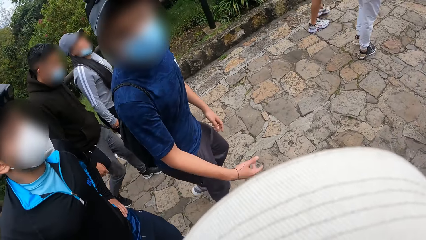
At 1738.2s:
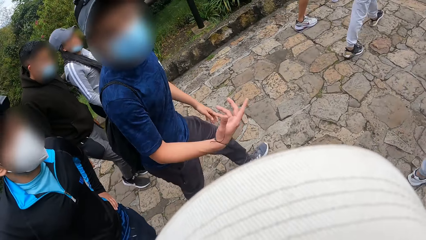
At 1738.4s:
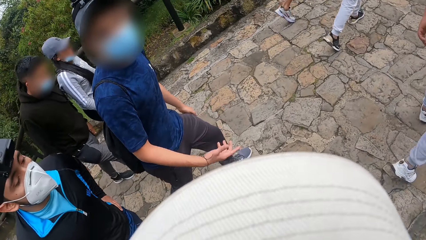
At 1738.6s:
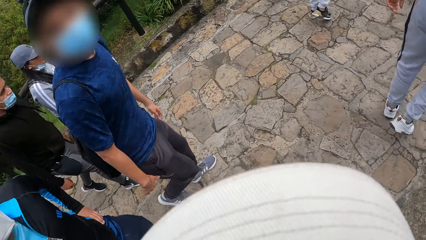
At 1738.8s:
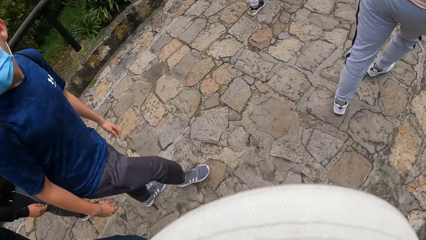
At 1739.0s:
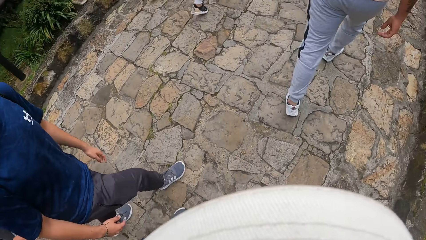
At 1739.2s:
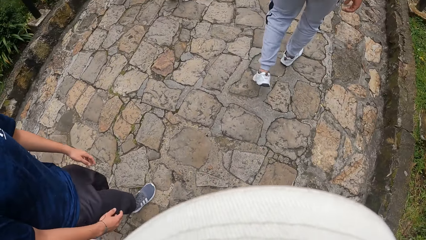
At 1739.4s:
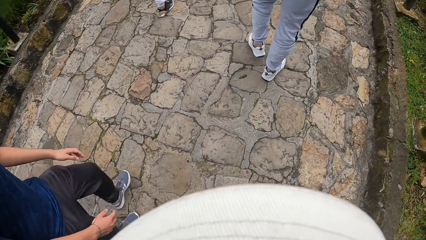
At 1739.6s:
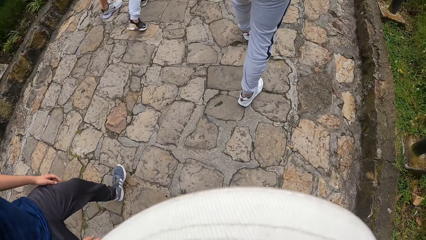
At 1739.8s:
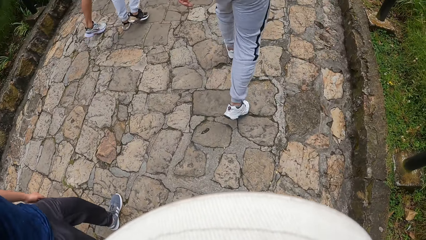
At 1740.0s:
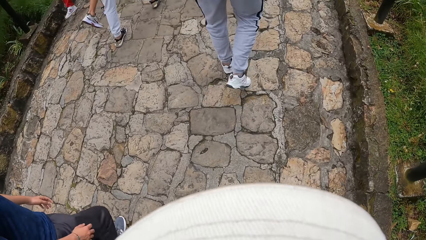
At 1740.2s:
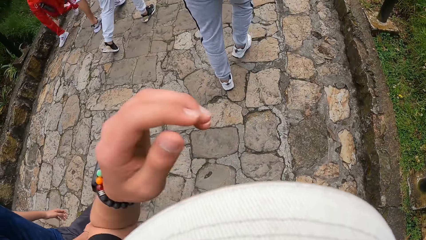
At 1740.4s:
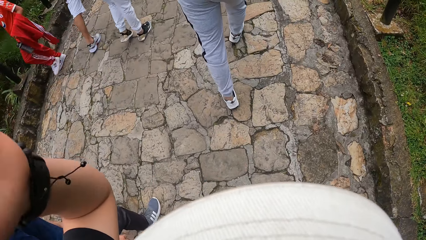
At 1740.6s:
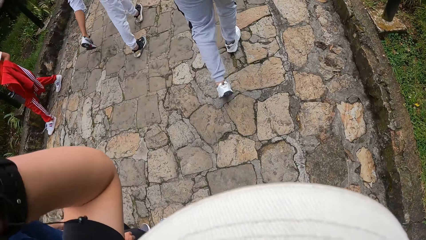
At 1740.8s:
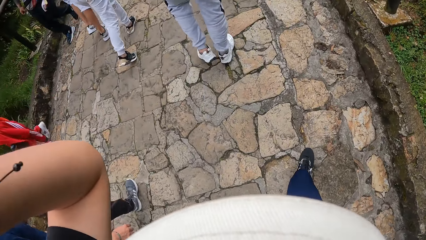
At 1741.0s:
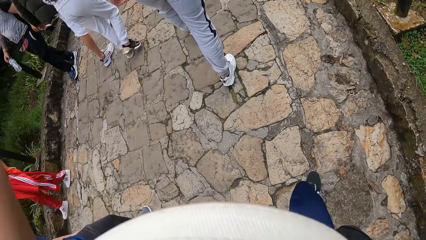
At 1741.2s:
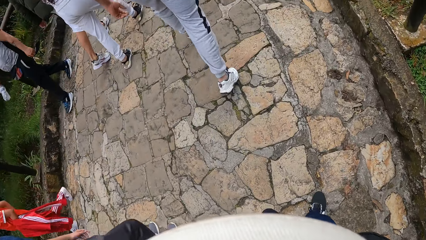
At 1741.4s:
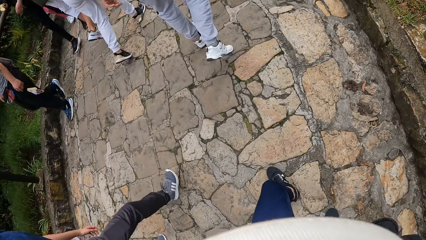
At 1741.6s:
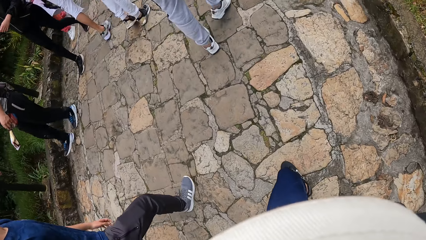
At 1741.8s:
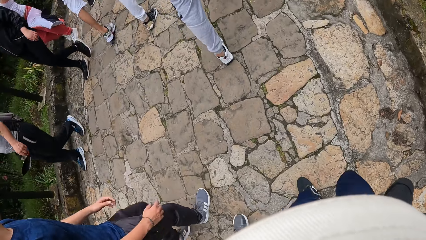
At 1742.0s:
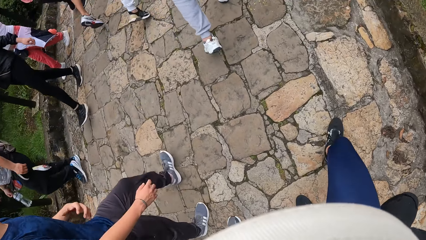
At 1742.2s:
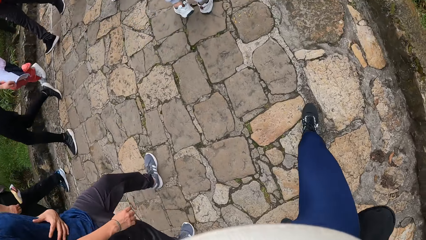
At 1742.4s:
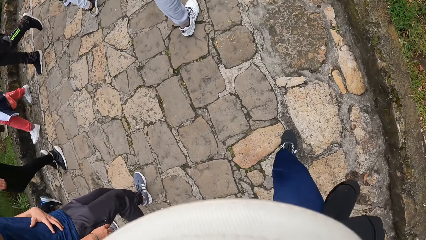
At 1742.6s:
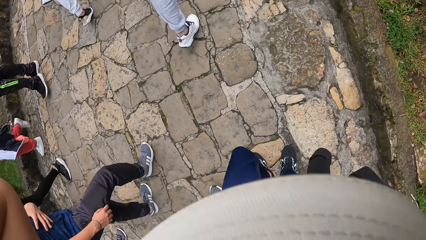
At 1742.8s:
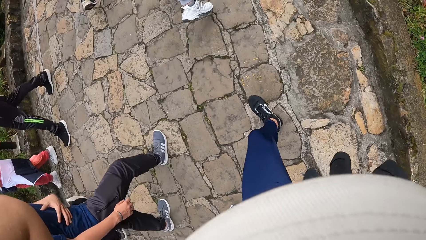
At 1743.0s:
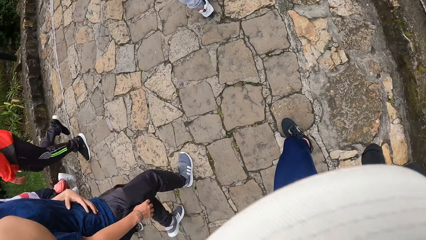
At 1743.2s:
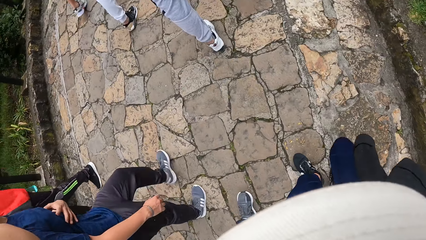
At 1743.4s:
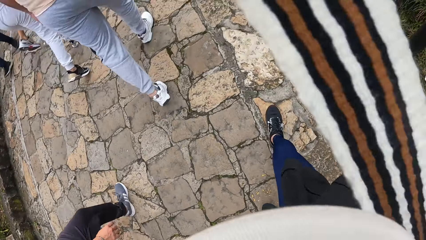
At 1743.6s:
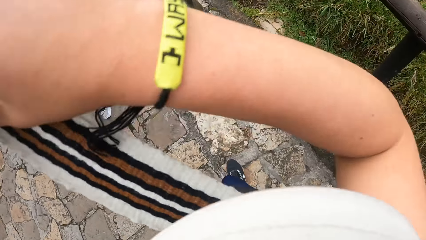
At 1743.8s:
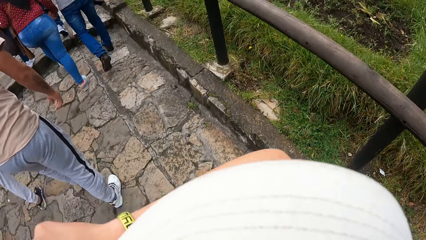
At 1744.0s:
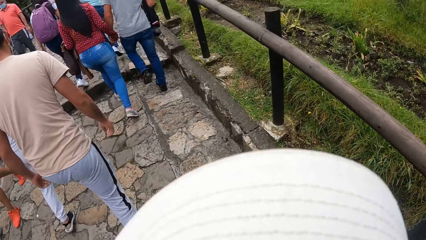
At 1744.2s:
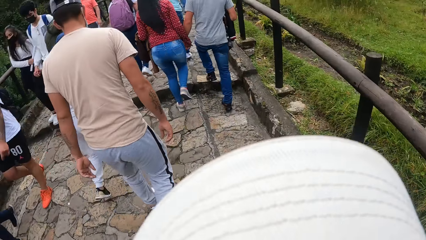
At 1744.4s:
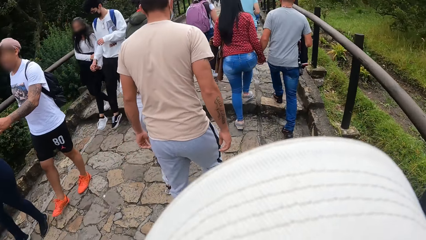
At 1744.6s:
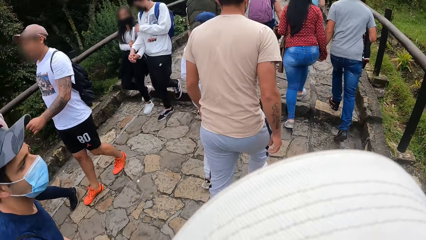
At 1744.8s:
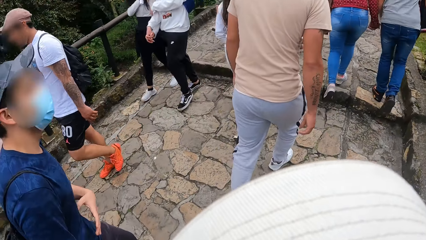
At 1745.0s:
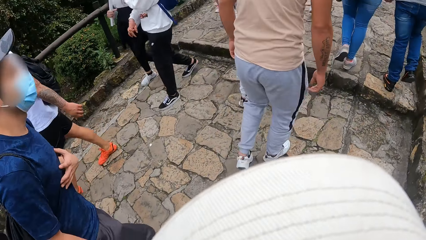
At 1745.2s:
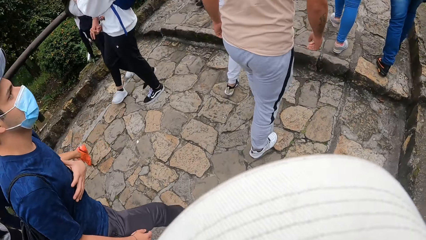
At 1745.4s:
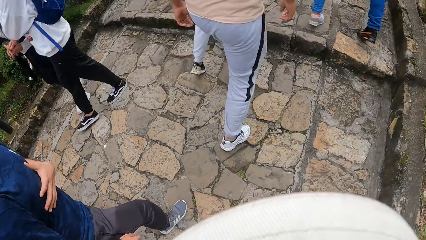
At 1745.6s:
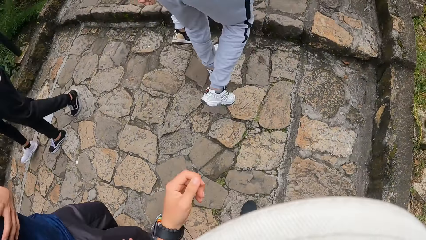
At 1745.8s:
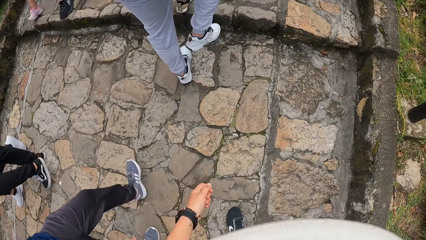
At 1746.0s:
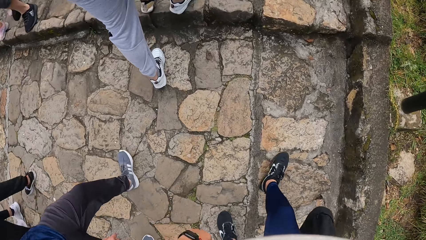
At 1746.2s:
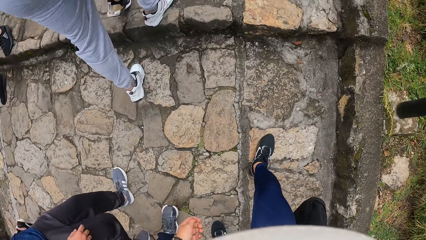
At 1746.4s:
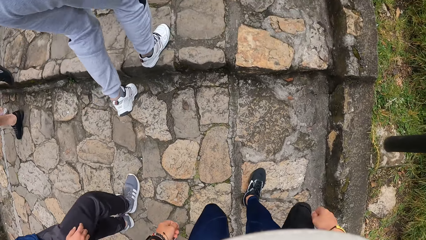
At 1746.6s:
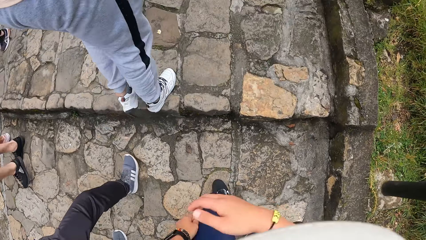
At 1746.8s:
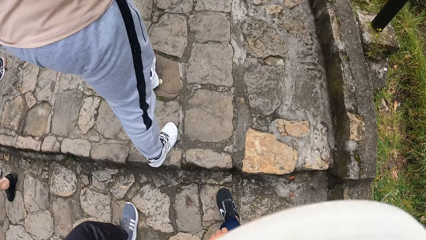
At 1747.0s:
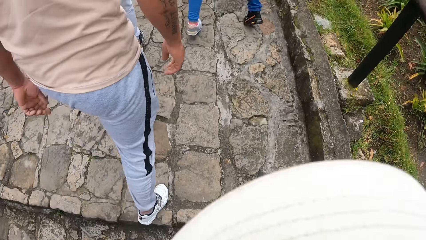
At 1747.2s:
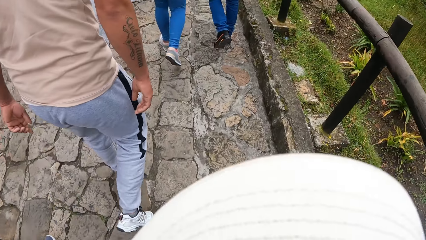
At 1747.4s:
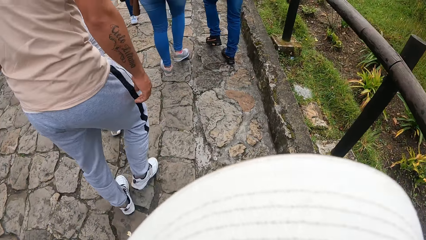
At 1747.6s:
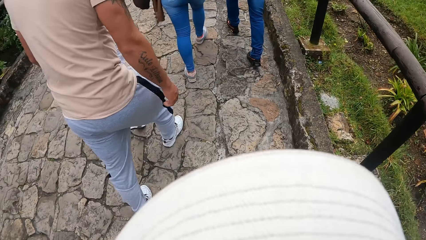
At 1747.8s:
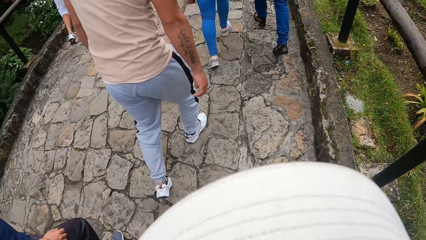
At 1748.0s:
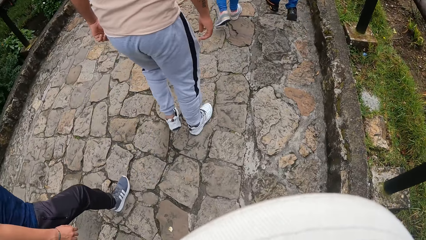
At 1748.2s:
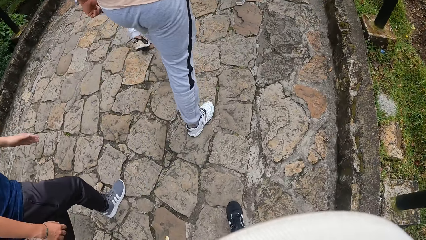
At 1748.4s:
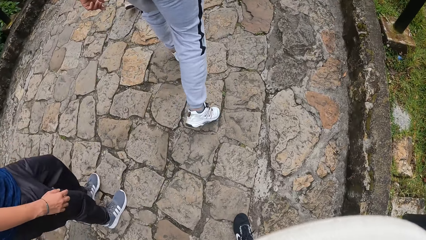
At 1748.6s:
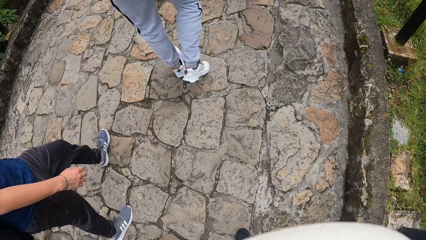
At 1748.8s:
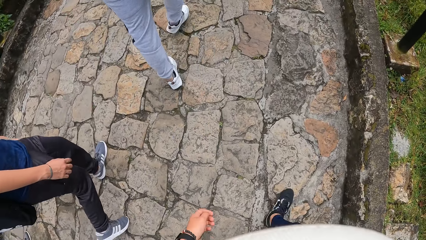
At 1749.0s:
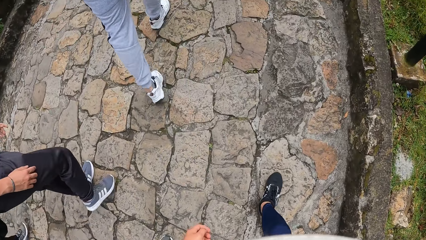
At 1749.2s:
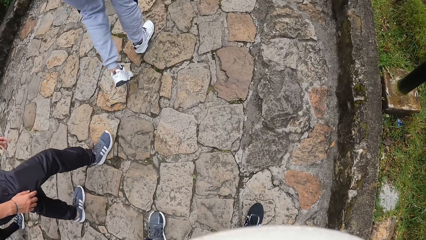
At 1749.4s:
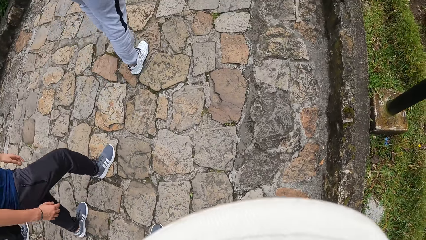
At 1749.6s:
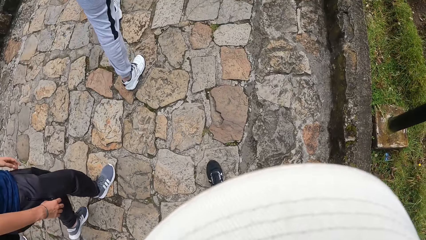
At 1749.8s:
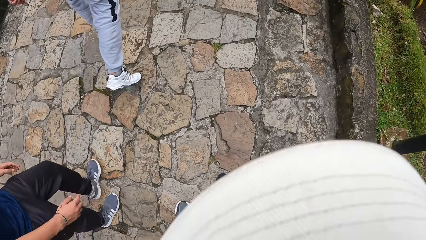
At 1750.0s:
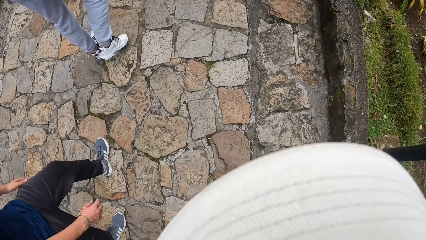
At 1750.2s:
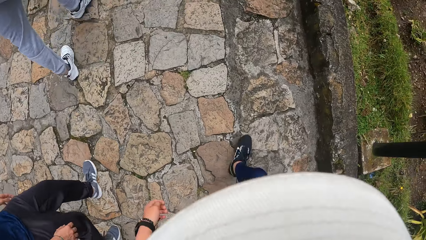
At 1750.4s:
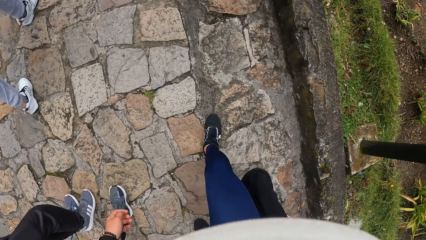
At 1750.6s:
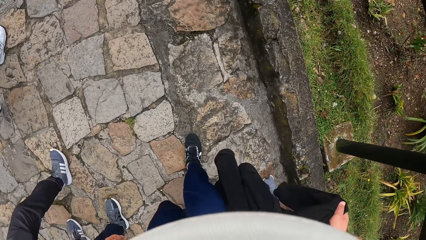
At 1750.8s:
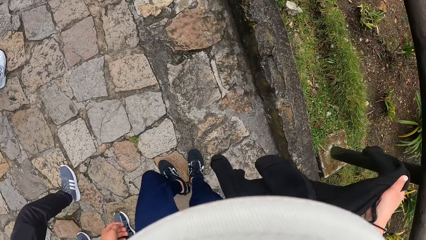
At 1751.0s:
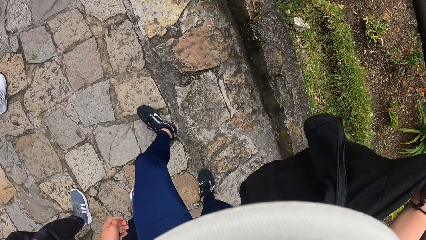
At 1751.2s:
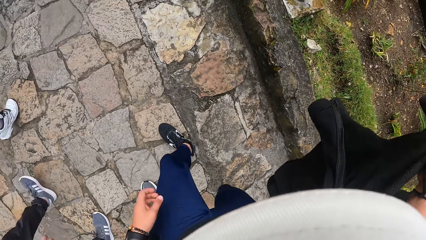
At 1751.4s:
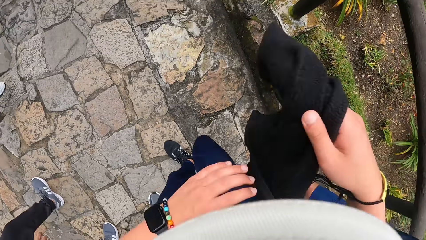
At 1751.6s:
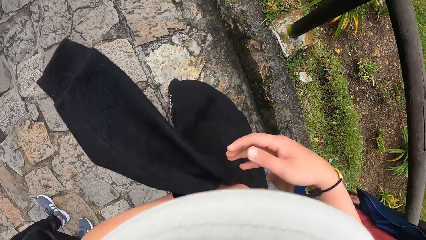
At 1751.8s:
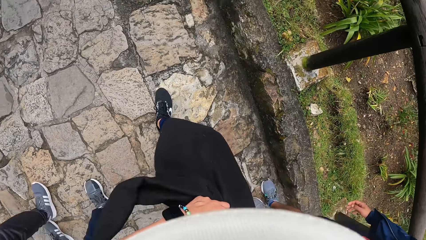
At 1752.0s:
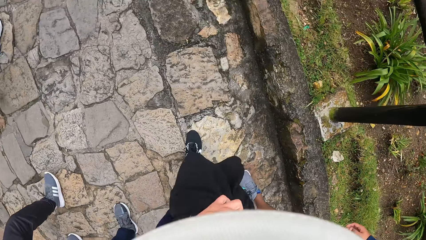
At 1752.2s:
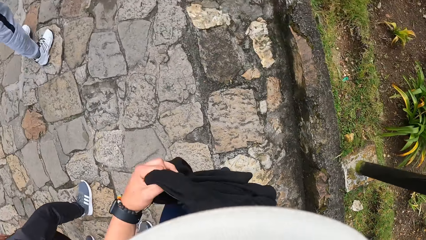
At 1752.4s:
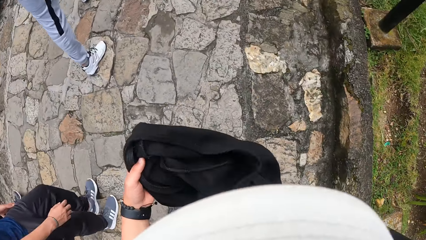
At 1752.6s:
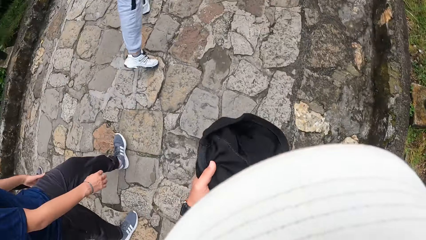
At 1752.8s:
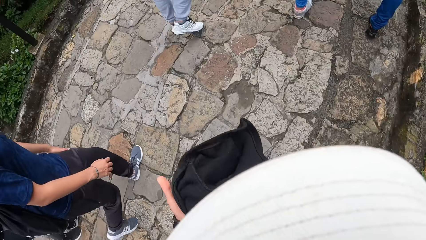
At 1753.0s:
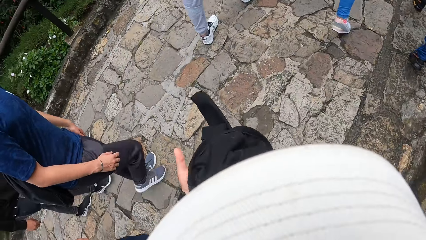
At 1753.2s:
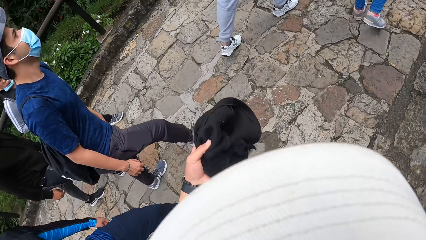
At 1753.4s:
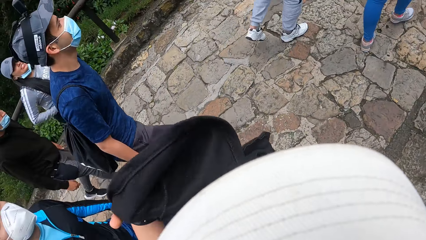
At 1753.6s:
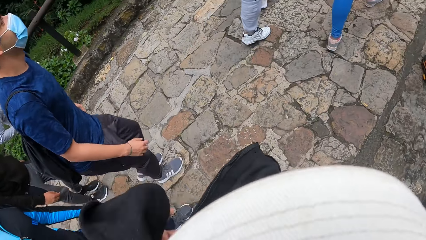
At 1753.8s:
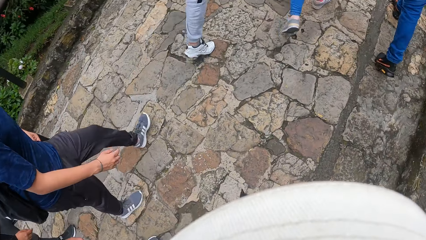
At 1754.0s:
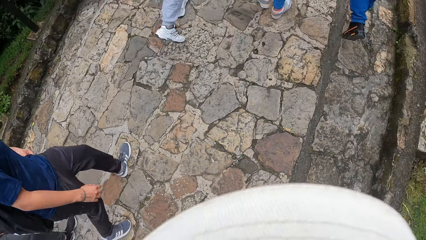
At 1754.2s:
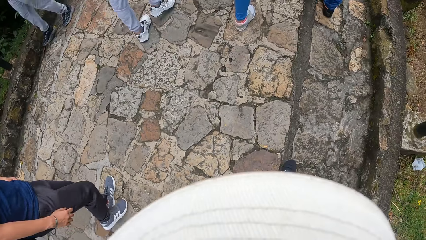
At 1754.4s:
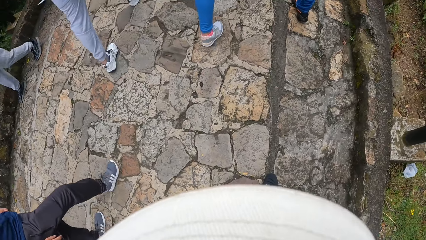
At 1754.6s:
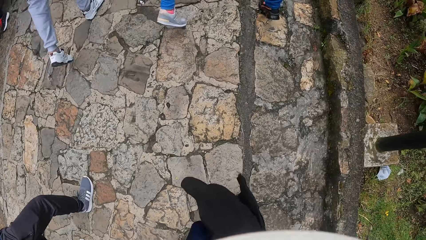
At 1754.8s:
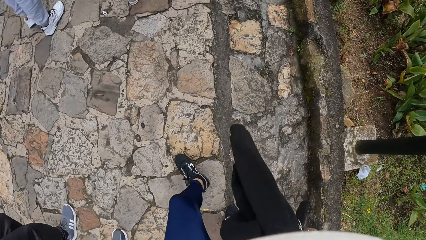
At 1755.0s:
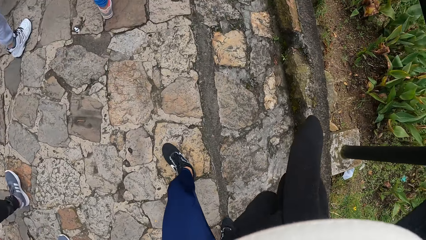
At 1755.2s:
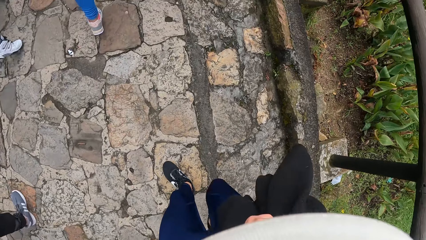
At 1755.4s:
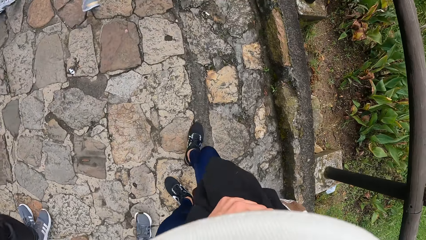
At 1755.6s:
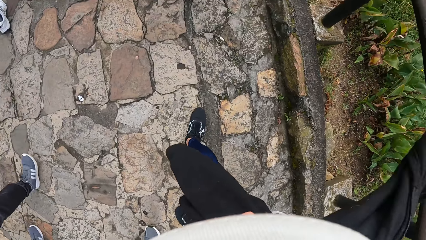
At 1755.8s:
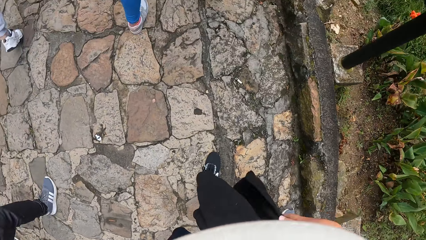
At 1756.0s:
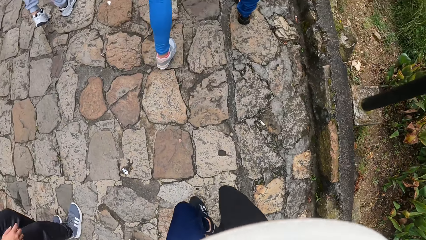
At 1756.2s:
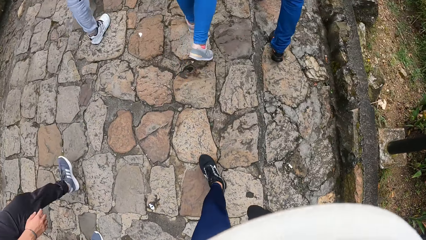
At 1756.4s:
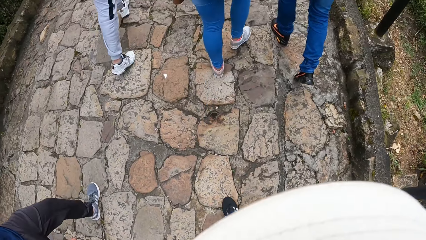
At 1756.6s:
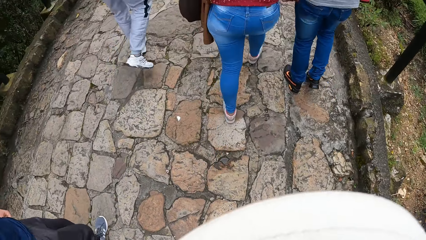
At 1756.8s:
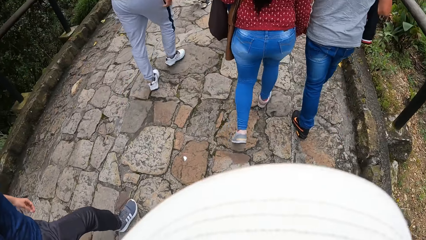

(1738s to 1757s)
The camera wearer adjusts the camera on her head with her left hand. They lift his hand. They walk on the pavement. They pass the cloth from her right hand to her left hand. They hold his jacket. They shake the cloth in her left hand. They place his jacket on the shoulder. They walk on the pavement. They tie the jacket around his waist.
